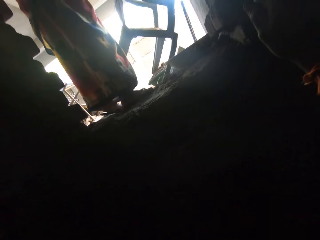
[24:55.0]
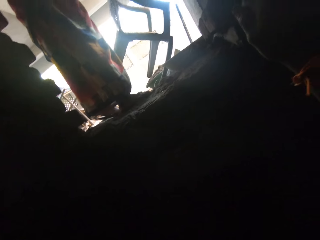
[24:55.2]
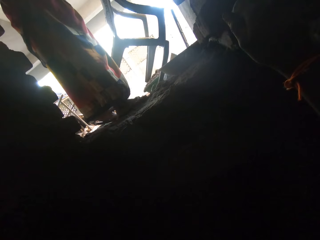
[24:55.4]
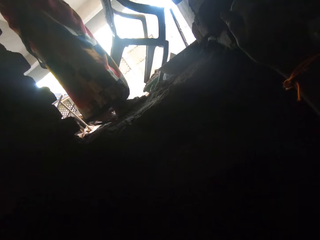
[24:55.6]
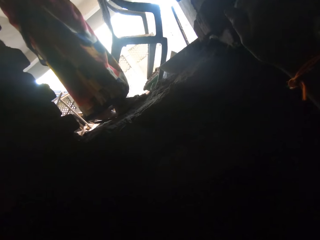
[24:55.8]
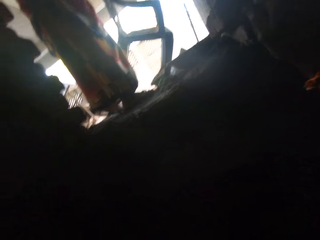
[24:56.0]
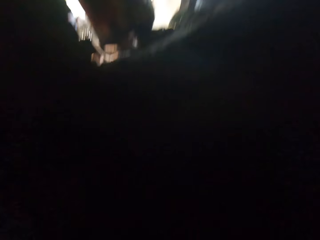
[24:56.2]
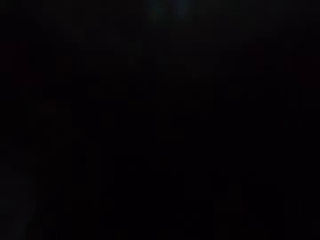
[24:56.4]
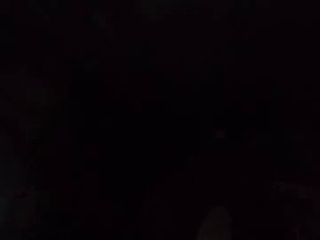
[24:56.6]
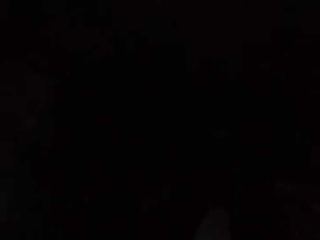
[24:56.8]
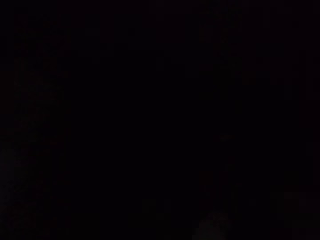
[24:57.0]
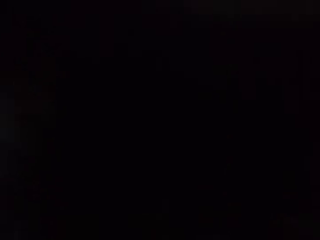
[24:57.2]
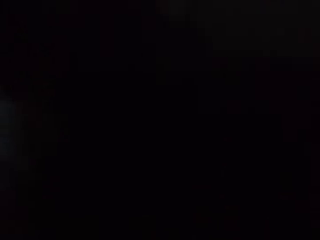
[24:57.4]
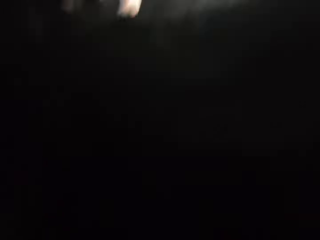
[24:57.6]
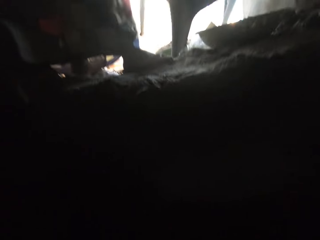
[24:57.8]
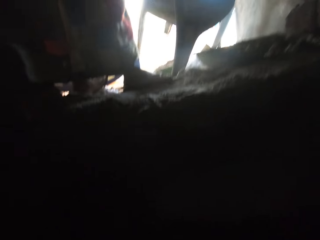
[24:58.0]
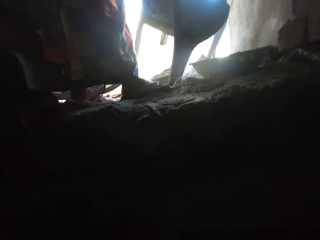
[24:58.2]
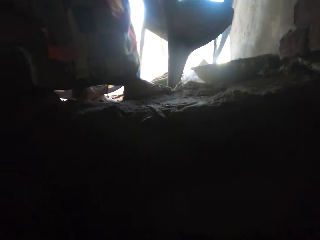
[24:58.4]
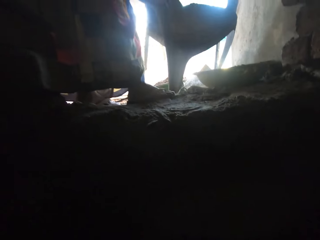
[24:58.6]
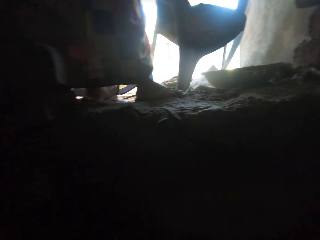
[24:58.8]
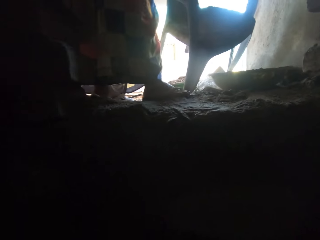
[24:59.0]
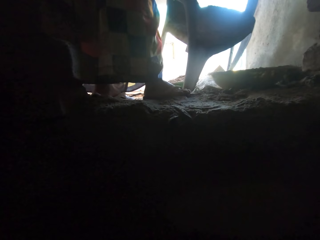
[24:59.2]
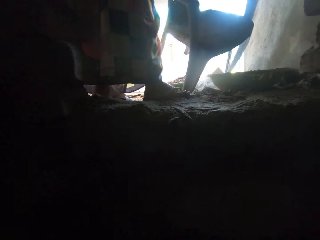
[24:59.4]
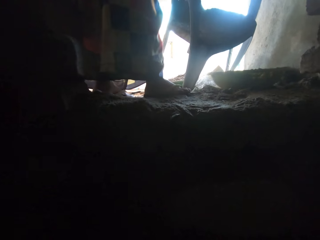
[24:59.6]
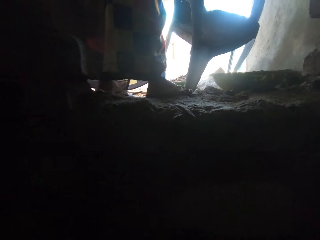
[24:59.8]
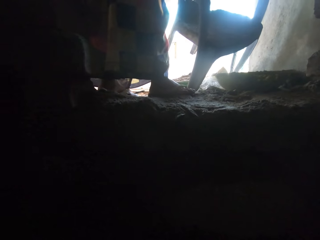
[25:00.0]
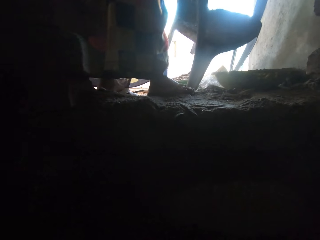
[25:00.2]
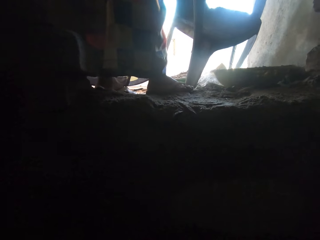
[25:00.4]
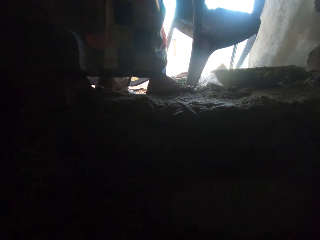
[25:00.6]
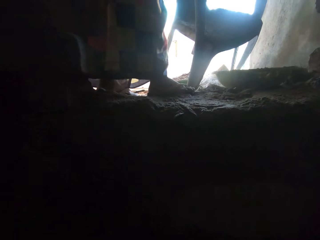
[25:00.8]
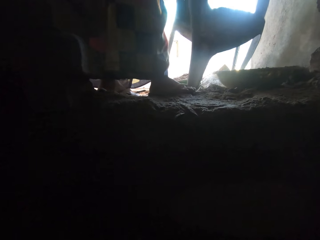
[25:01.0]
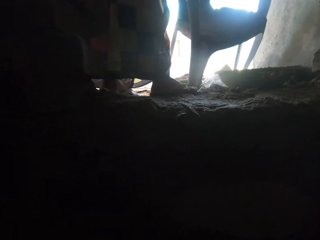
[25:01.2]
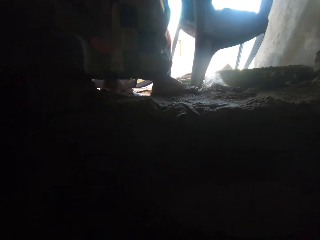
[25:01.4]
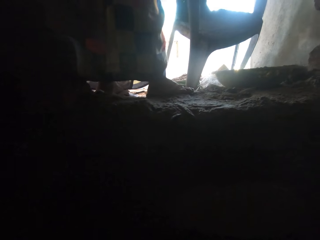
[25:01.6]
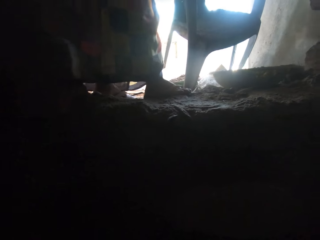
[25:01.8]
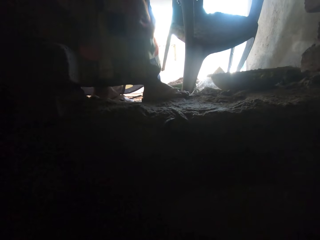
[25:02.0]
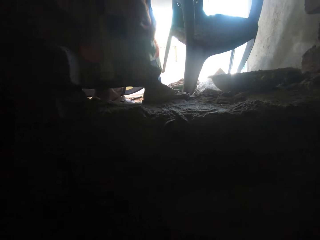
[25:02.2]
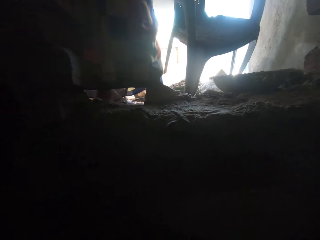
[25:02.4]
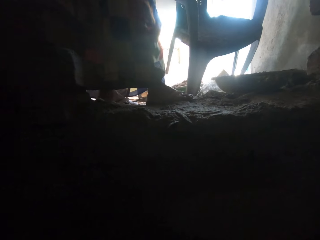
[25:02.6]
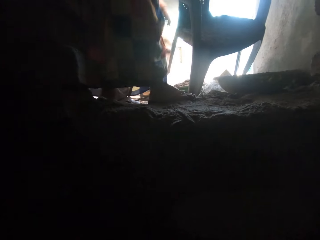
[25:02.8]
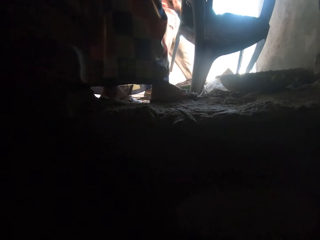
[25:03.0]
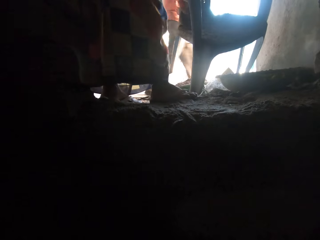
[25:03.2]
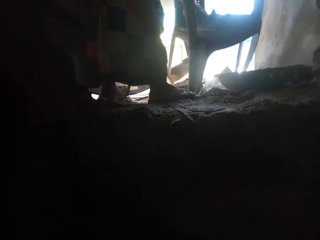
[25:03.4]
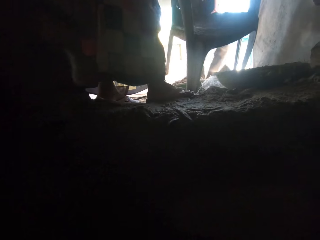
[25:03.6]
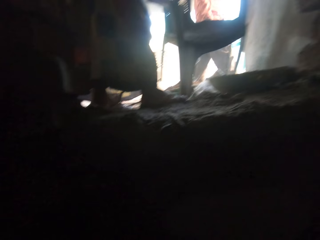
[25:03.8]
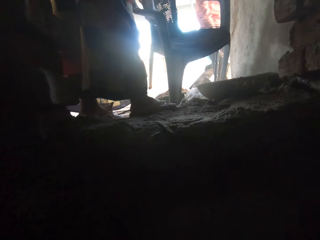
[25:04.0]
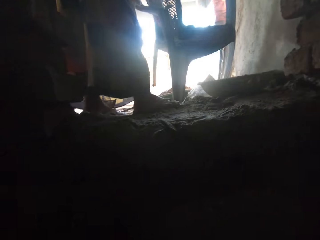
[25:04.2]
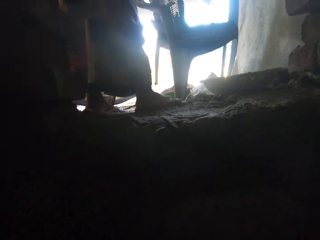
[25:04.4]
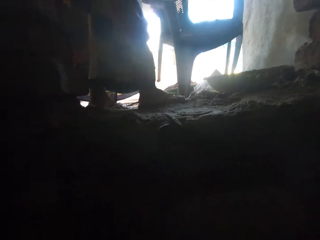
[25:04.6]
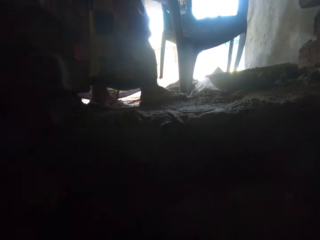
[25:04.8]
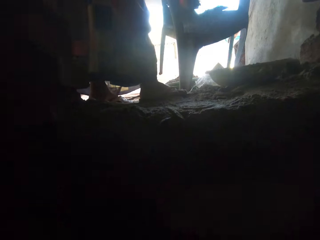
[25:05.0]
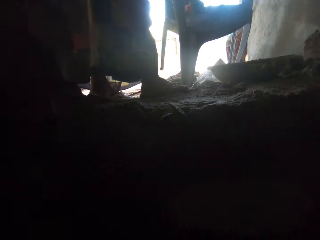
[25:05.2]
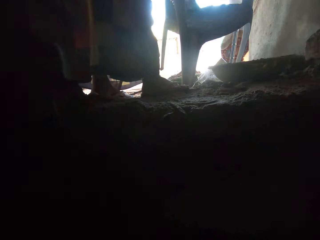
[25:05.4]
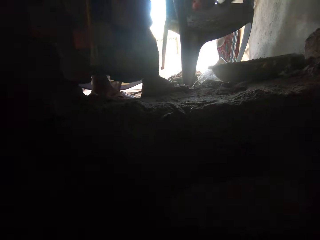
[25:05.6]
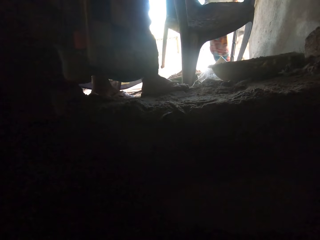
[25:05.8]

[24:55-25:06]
The woman removes concrete from the seat using a trowel. The camera wearer looks at the woman. They remove concrete from the tray using a trowel. The woman clears some sand off the chair with the trowel in her right hand.

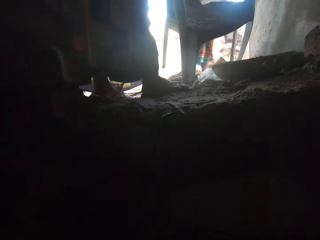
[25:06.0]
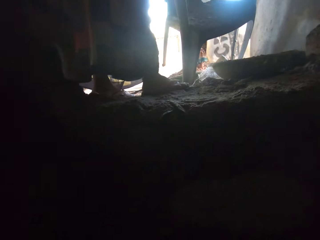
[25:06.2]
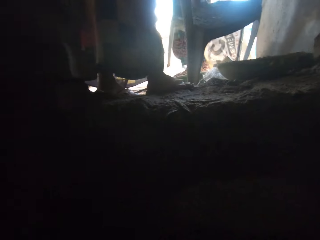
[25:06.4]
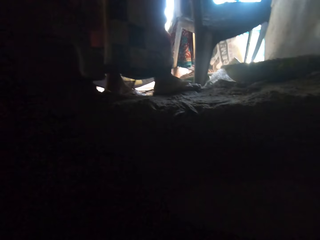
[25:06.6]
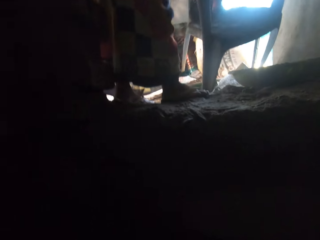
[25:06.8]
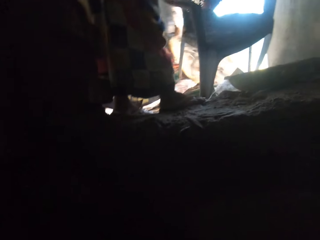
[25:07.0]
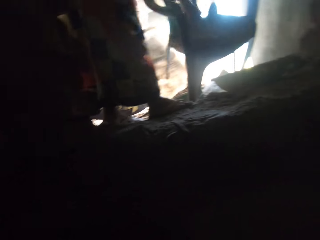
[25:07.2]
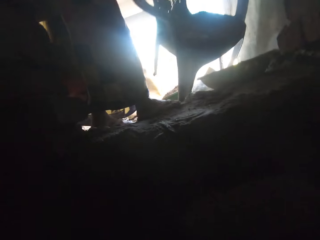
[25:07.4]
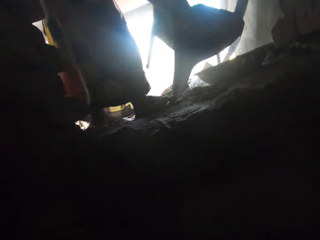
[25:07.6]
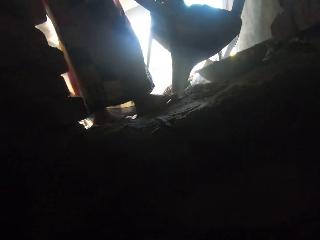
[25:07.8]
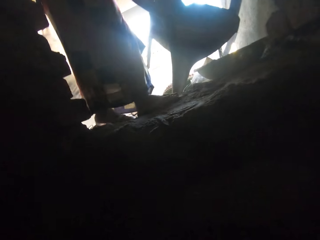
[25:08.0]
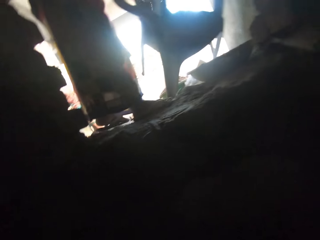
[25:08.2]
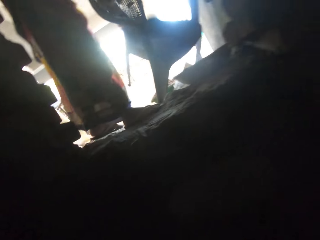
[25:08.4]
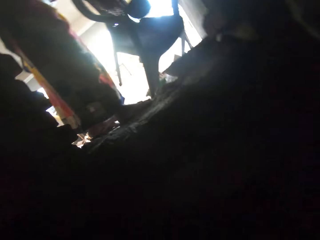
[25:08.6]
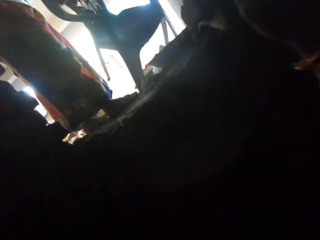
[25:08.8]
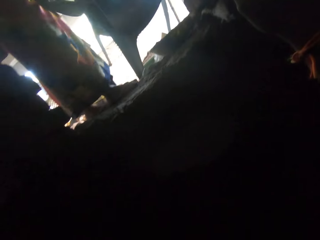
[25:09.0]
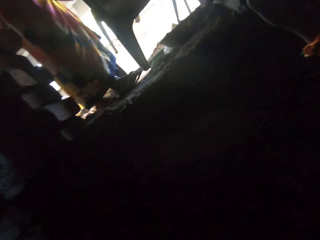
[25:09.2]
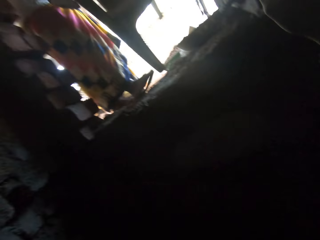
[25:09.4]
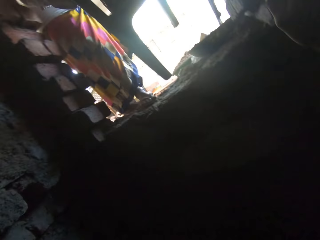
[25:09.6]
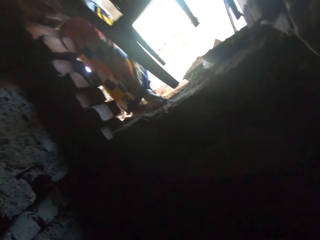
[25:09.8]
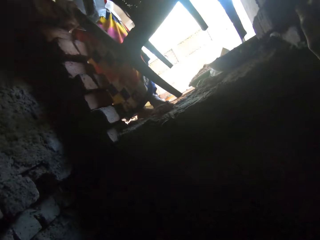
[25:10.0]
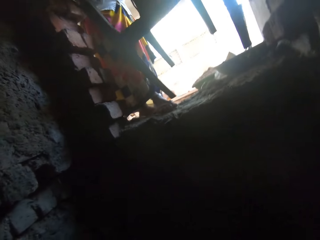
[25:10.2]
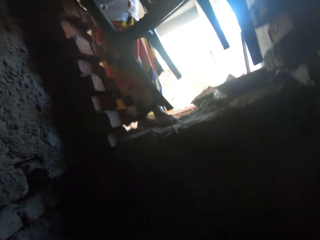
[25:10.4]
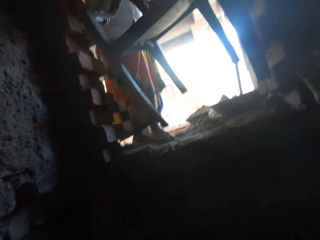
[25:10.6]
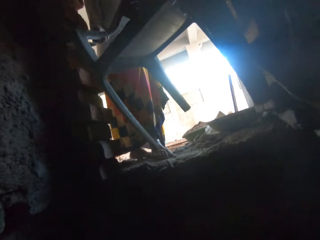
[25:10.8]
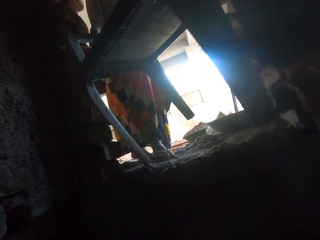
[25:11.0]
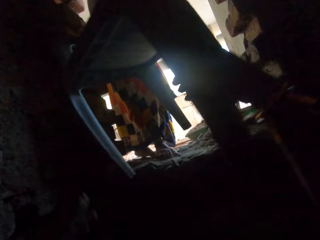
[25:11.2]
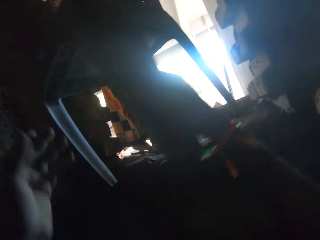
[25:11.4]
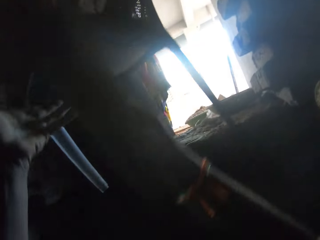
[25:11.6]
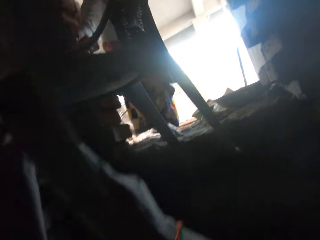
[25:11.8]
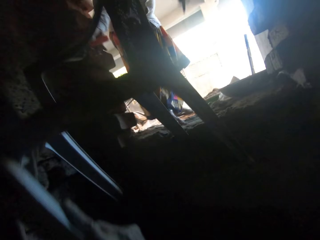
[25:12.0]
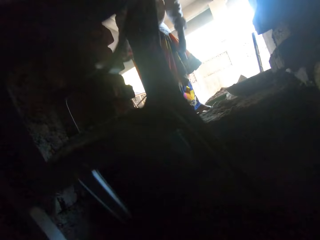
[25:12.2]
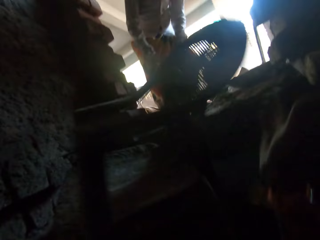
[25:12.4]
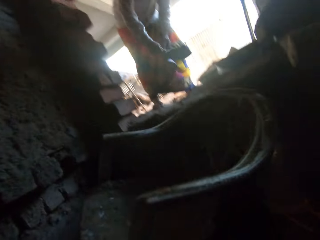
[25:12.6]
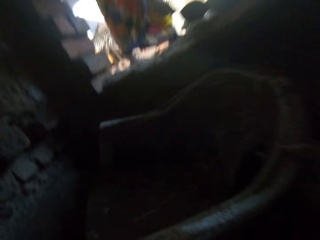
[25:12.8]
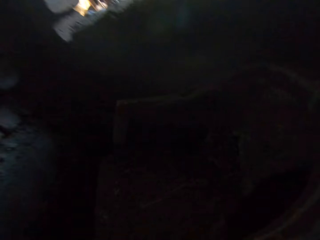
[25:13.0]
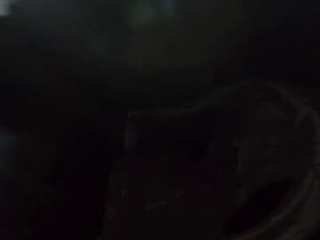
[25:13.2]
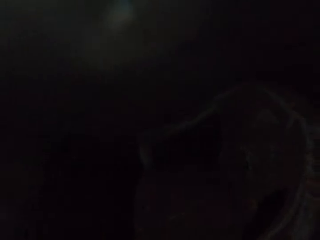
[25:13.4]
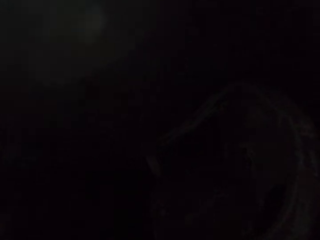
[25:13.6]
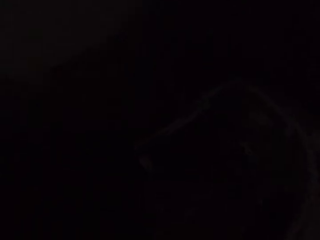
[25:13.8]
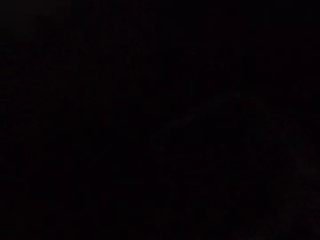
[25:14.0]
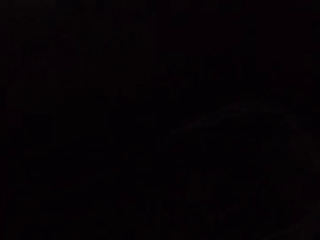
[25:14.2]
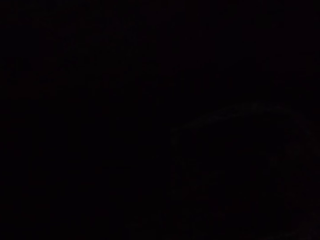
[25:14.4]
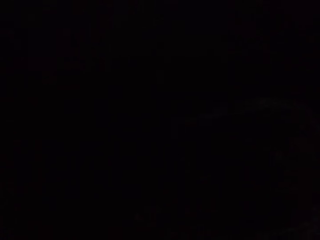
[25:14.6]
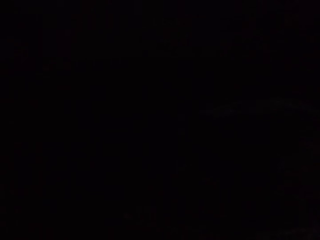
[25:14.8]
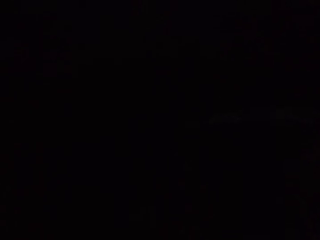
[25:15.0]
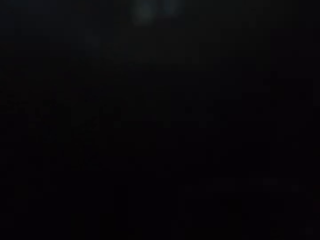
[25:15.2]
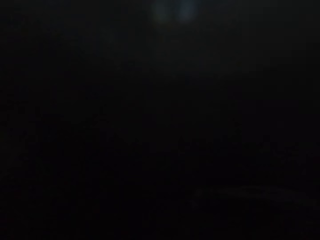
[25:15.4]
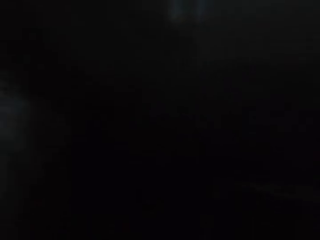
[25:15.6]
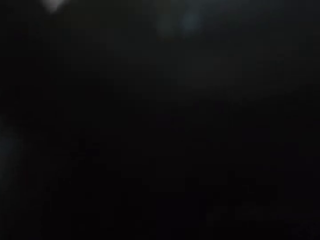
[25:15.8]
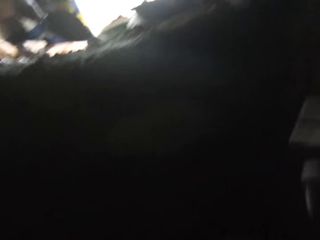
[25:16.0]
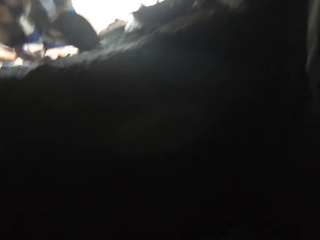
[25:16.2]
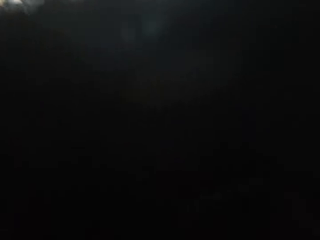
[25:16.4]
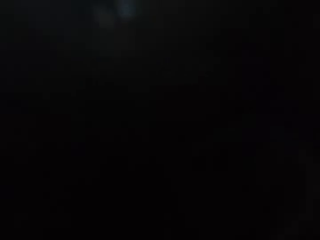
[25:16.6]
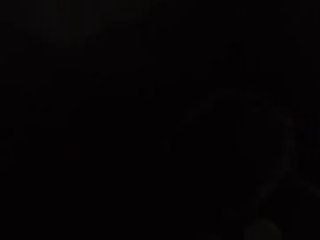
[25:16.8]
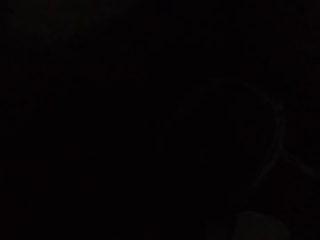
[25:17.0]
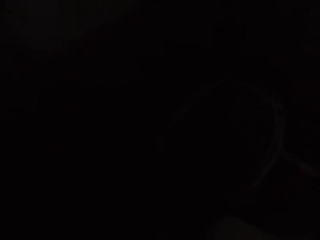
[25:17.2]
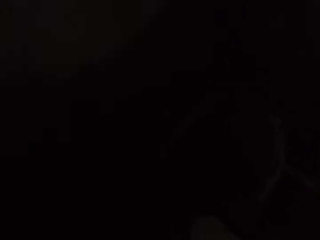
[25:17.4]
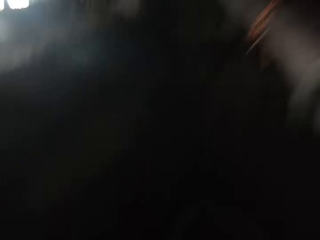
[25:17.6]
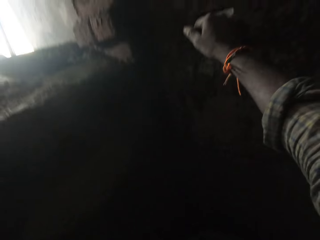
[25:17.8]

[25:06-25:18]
The woman hits the chair with the trowel in her right hand. The woman moves the chair towards the camera wearer in the pit and lifts the seat. The camera wearer collects the chair from the woman with his hands. The woman passes the seat to the camera wearer. The camera wearer drops the chair on the ground in the pit with his hands. He holds the seat with both hands. The woman clears the sand on the ground with the trowel in her right hand.
